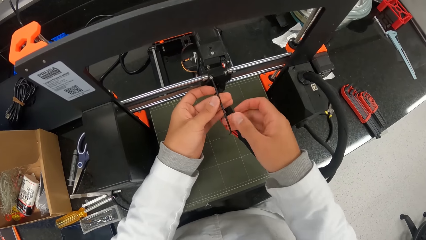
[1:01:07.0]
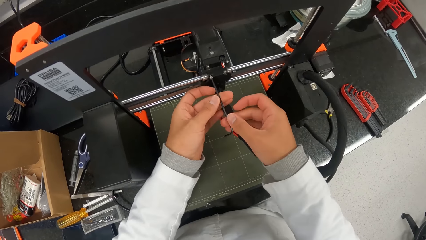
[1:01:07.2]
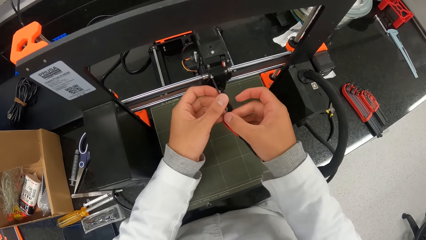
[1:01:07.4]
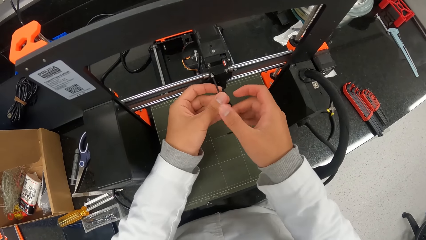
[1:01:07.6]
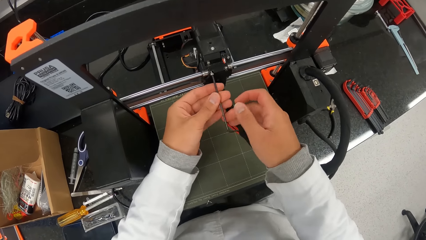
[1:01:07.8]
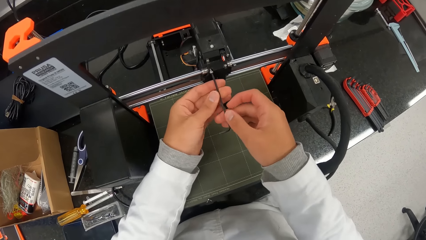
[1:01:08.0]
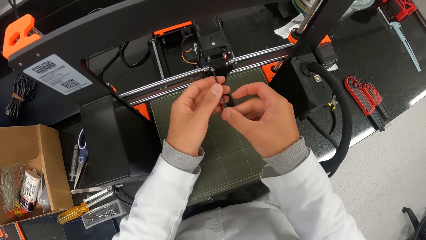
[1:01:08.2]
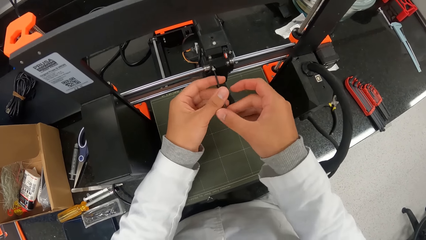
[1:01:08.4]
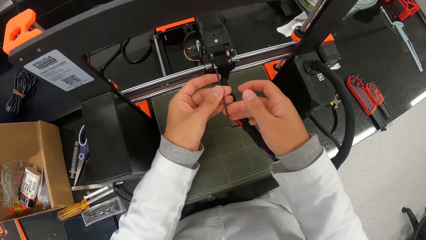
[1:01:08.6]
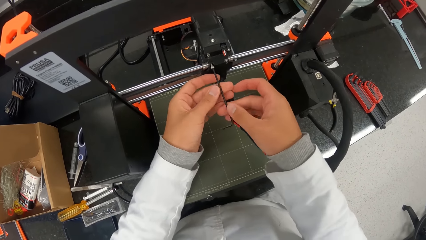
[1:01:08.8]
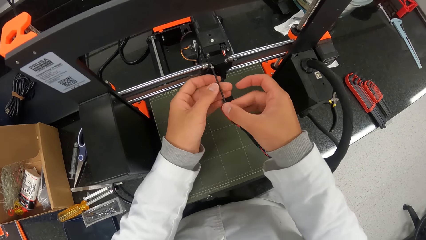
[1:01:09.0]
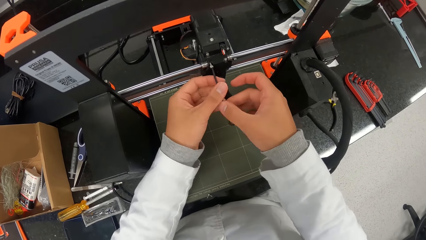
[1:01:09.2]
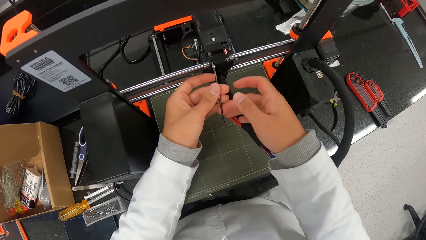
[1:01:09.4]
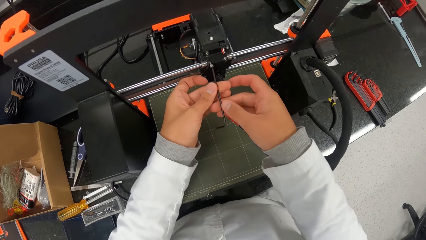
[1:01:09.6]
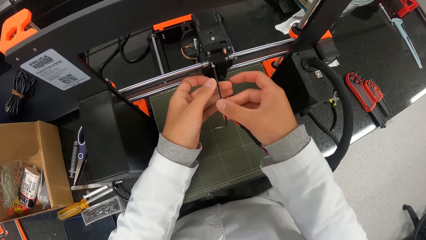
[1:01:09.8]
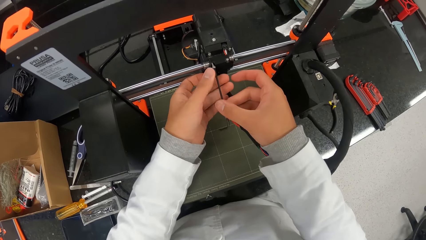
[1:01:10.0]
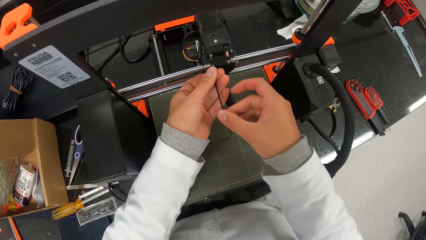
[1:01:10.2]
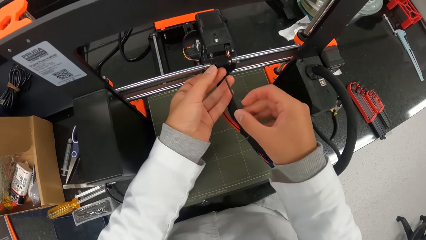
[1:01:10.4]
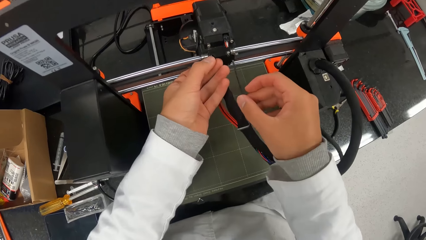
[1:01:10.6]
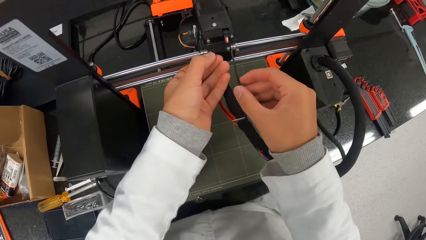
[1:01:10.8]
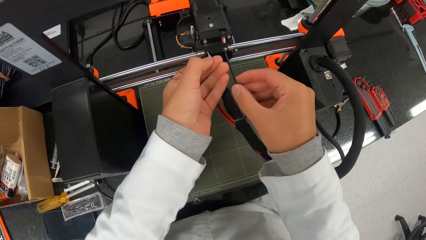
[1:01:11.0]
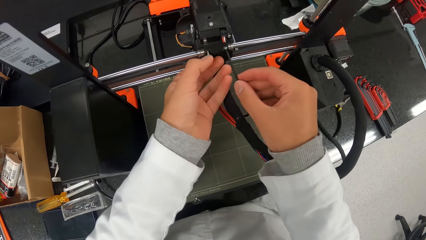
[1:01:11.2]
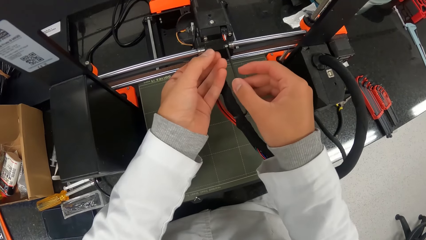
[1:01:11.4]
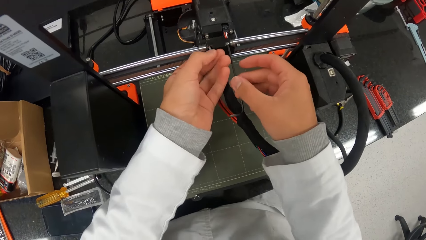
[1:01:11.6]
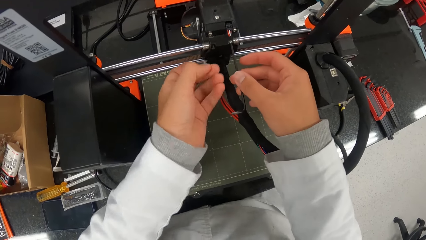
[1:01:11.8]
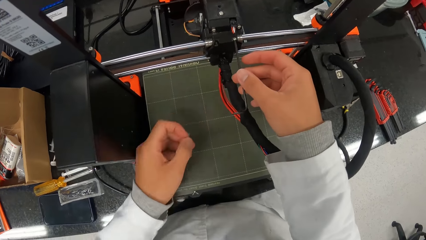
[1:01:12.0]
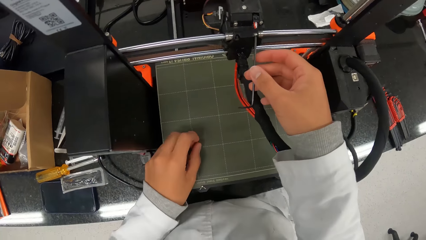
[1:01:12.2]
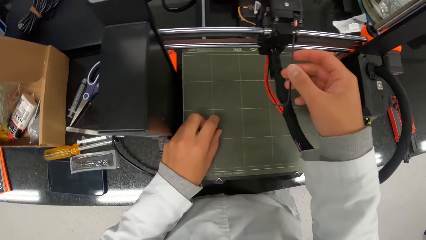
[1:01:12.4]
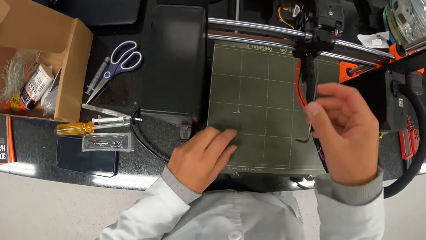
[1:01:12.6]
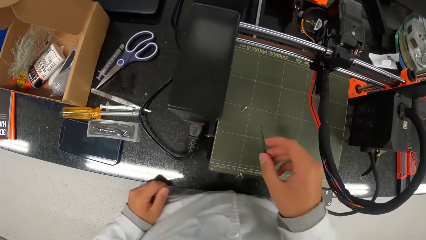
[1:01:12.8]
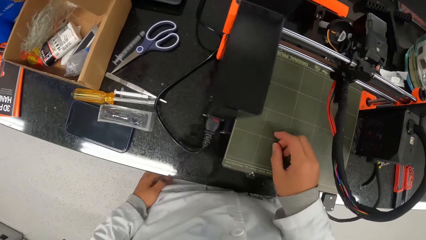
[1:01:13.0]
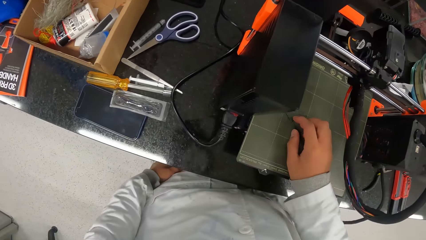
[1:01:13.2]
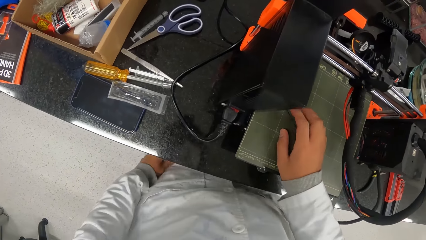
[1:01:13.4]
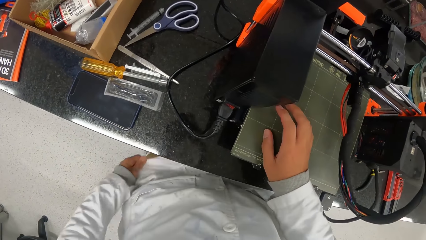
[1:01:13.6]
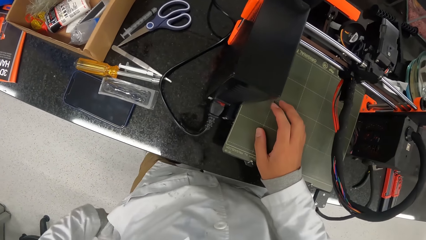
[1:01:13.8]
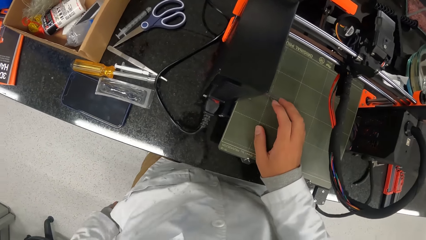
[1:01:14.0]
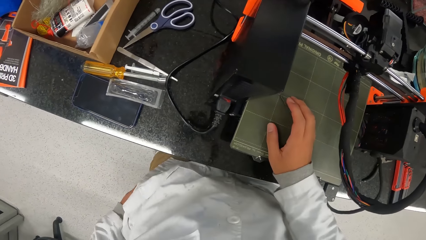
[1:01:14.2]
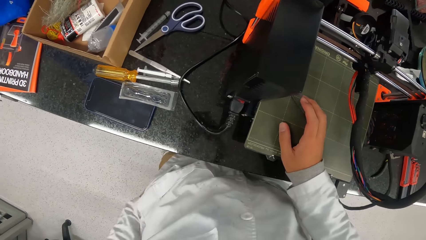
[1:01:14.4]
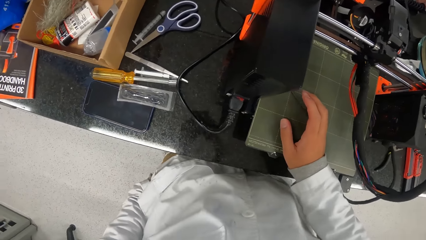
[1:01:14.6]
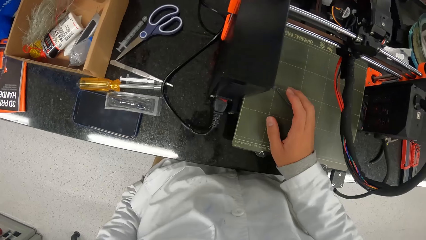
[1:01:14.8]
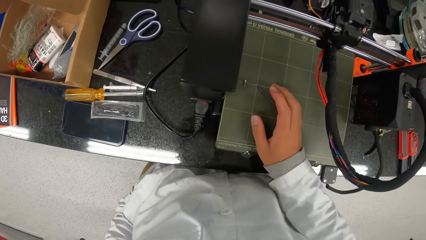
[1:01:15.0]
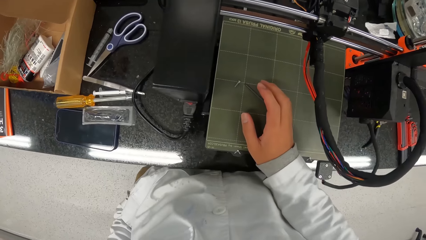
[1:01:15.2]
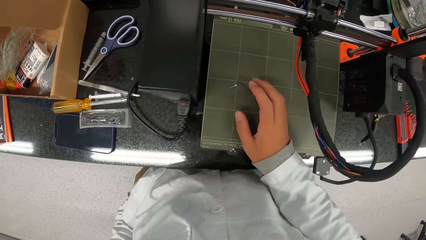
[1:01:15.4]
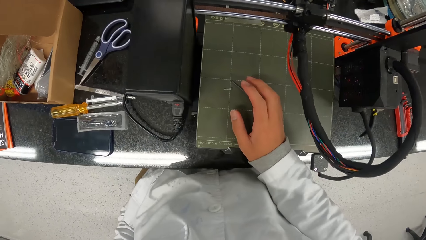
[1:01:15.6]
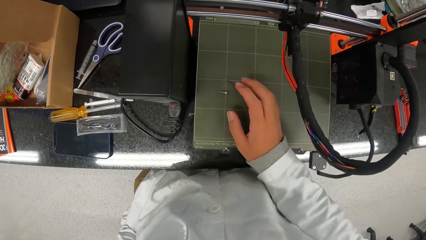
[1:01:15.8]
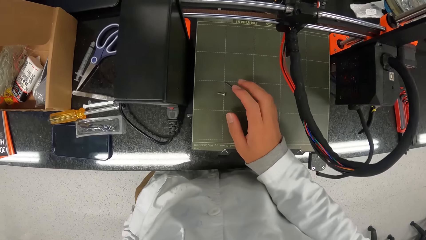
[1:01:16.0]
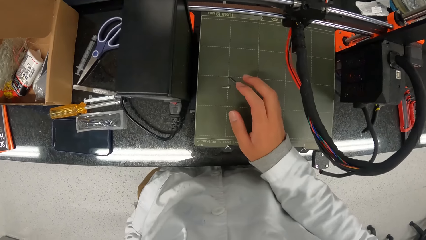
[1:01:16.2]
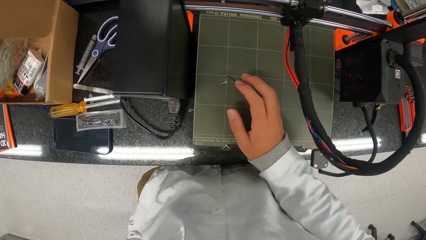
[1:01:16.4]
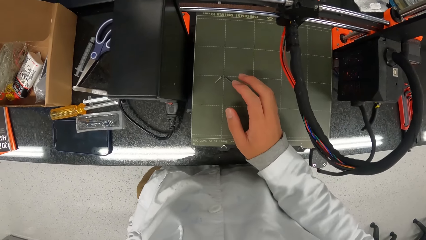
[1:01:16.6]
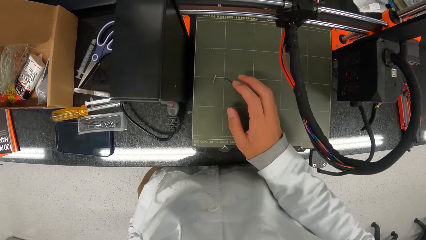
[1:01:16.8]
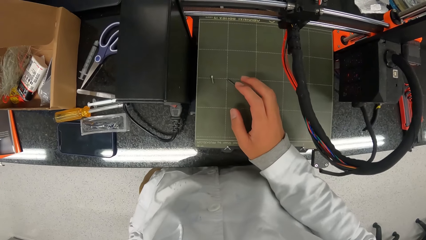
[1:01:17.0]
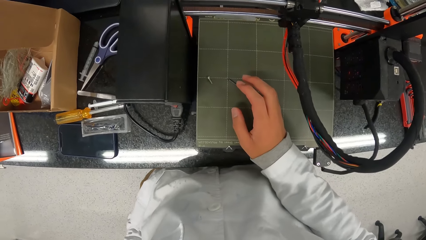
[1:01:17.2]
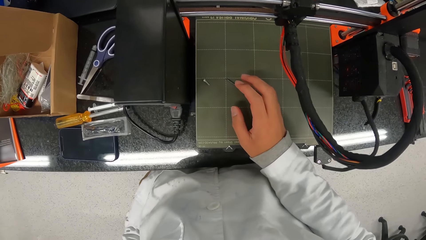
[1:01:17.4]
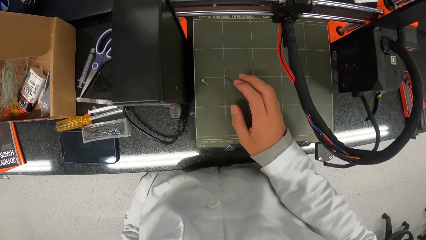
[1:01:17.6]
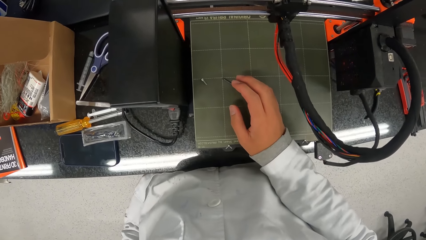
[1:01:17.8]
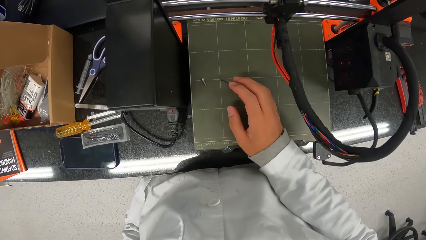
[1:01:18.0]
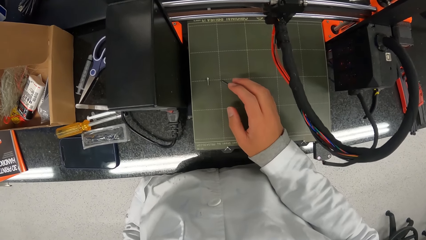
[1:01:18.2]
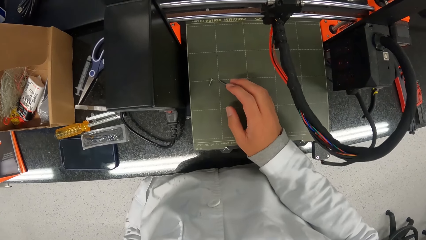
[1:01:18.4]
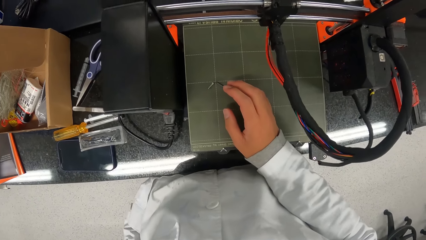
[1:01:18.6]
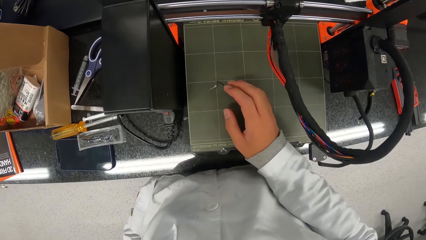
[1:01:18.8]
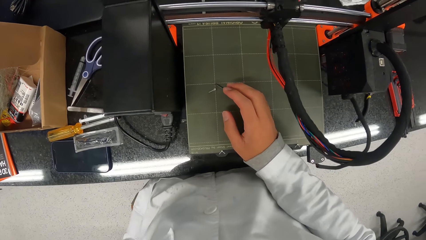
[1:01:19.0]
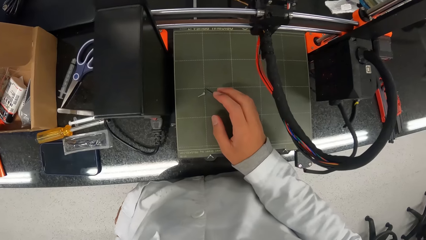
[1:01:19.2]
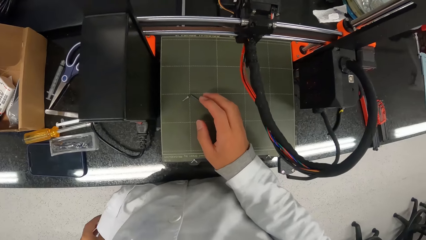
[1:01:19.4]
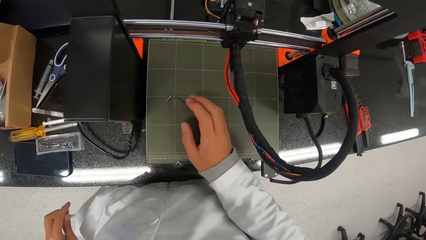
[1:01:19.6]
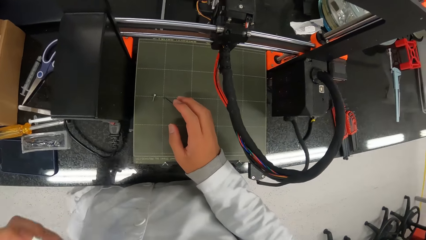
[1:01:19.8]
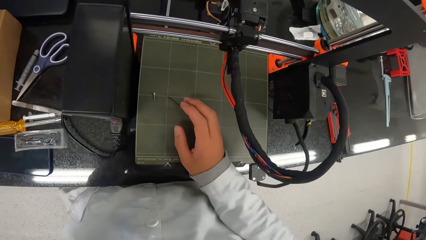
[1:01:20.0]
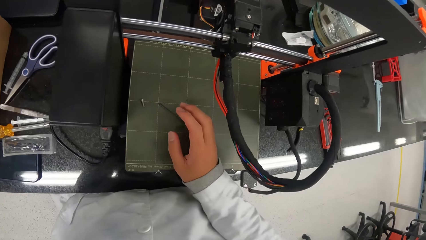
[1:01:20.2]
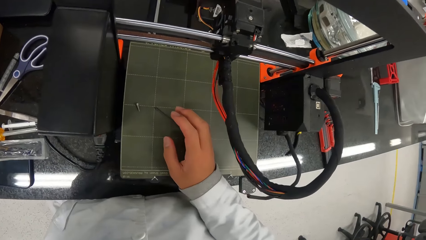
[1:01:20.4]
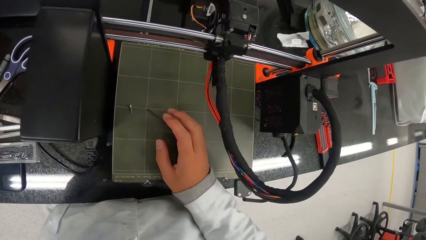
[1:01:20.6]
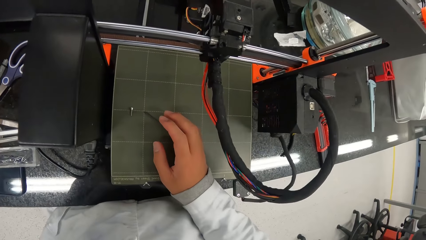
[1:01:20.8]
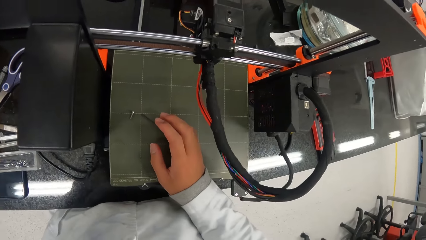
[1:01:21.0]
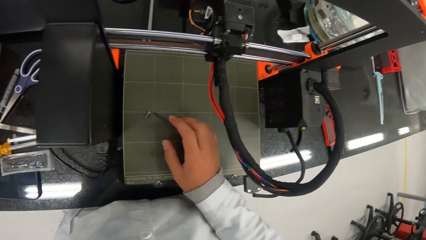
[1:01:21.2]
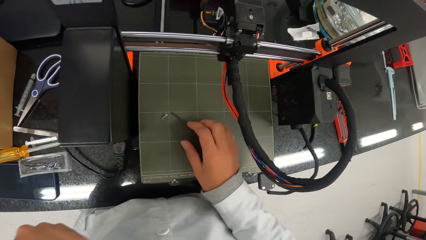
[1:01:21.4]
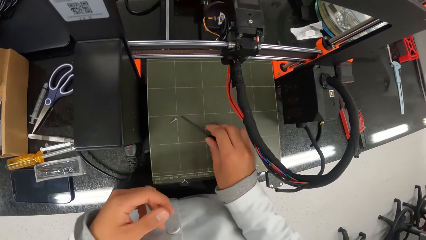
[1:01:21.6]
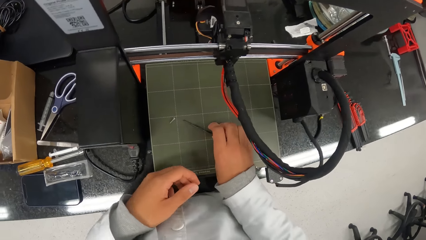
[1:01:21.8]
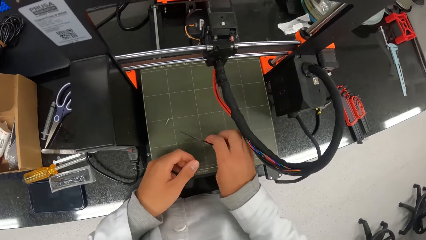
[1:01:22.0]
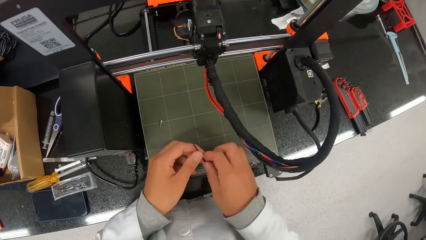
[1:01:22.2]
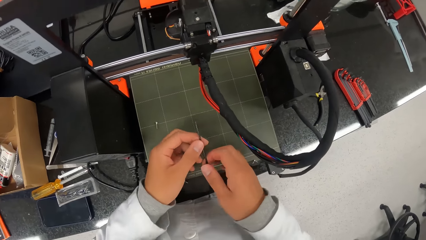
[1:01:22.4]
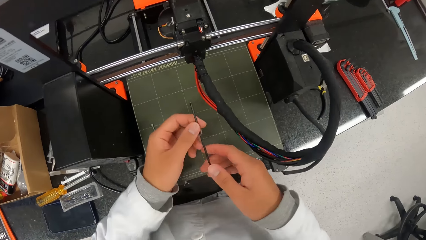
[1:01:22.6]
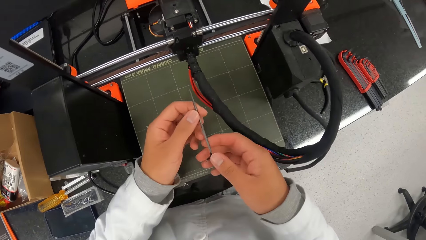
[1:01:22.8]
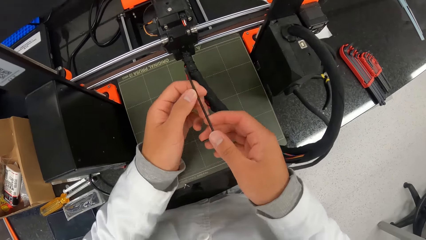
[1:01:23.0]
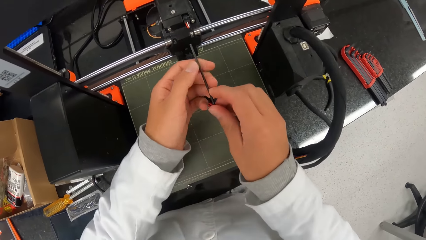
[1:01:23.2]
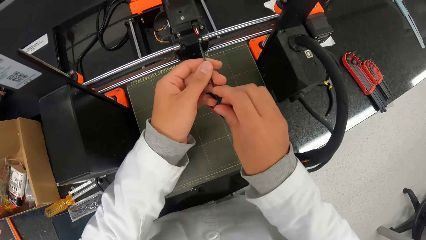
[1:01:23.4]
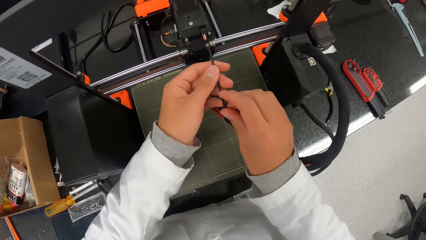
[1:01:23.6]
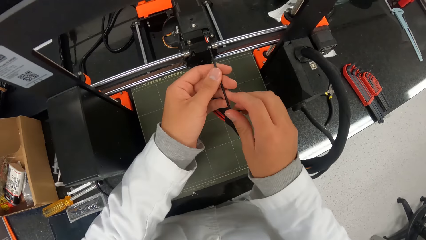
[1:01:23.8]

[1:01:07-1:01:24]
The camera wearer pulls out the screw from the hotend assembly with his left hand. He picks up the screwdriver from the machine. He drops the screw in his left hand on a print bed. He drops the allen key in his right hand on the print bed. He puts his left hand into a pocket. He raises the left hand. He picks up the allen key from the print bed with his right hand. He holds the allen key with his hands. He holds the screw with both hands.
